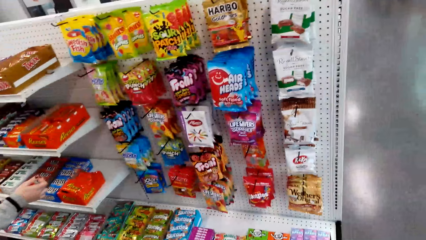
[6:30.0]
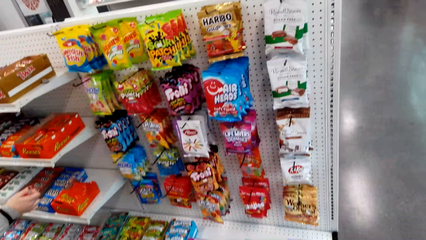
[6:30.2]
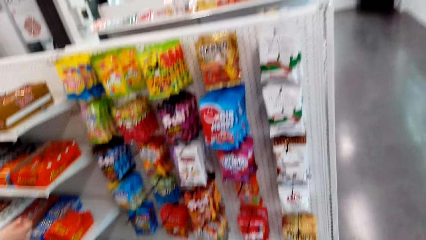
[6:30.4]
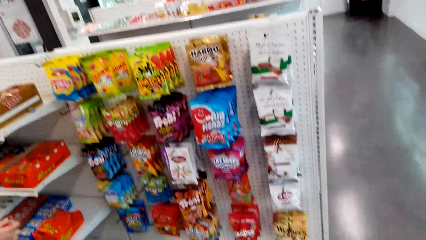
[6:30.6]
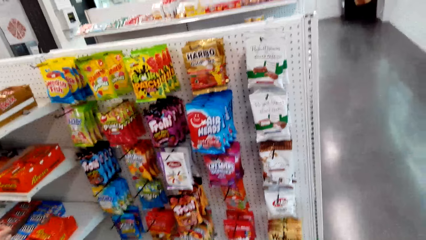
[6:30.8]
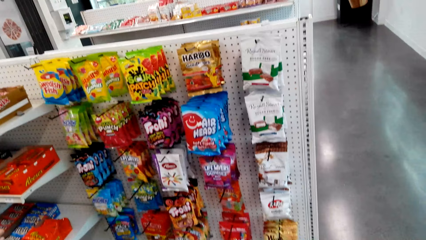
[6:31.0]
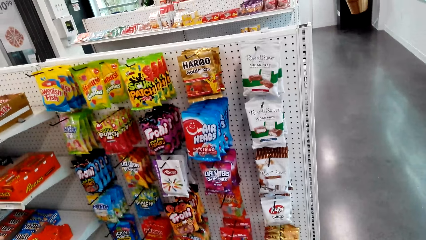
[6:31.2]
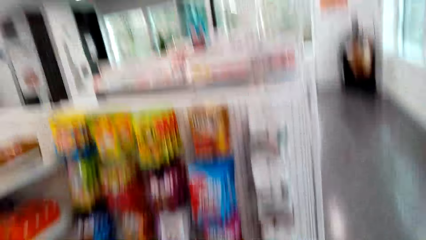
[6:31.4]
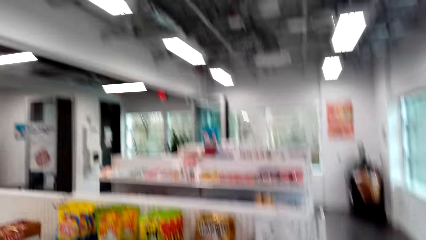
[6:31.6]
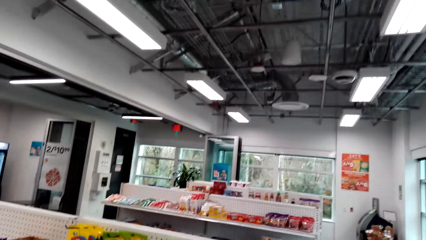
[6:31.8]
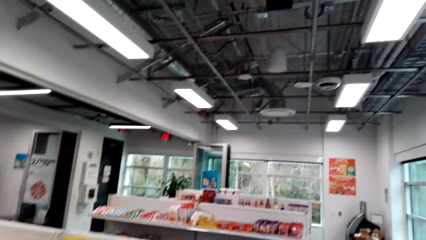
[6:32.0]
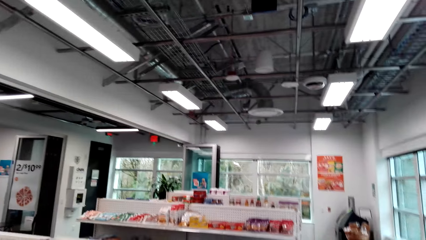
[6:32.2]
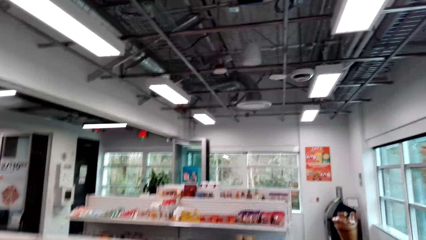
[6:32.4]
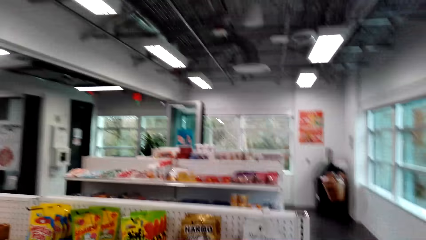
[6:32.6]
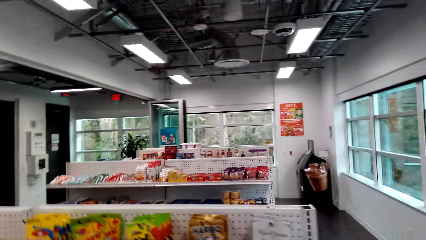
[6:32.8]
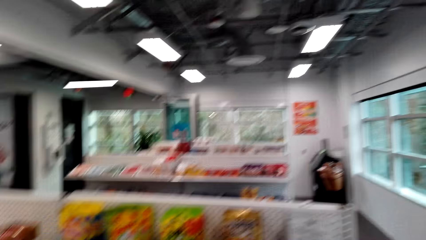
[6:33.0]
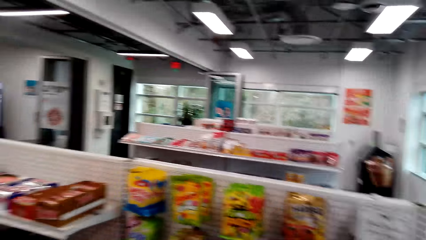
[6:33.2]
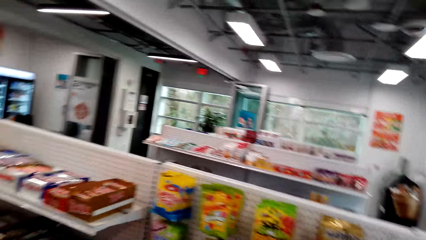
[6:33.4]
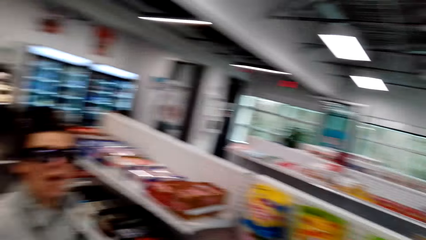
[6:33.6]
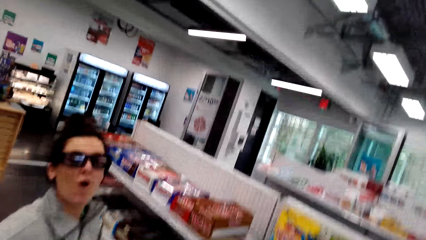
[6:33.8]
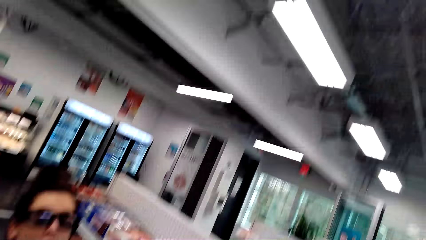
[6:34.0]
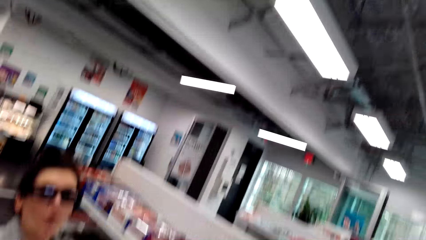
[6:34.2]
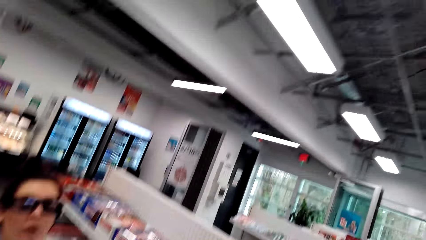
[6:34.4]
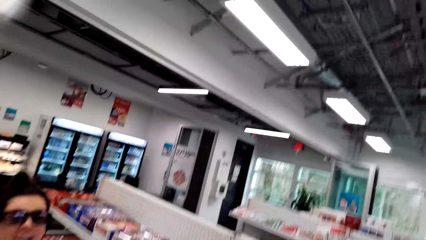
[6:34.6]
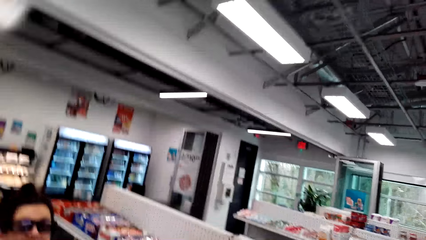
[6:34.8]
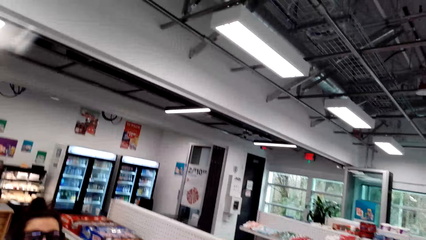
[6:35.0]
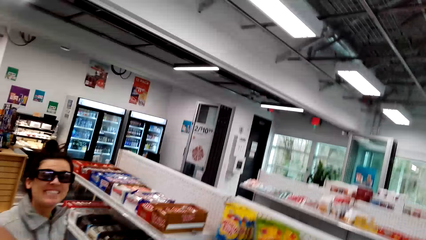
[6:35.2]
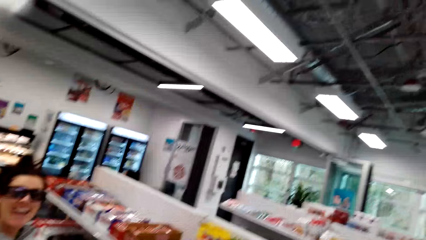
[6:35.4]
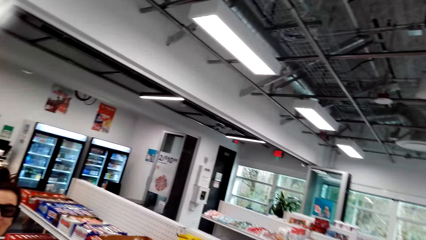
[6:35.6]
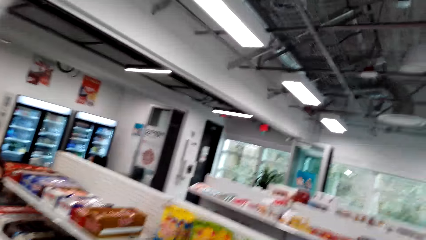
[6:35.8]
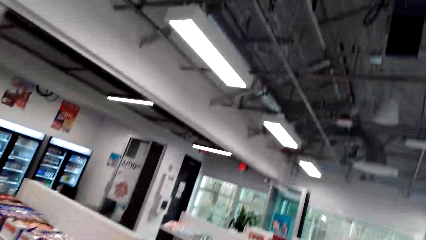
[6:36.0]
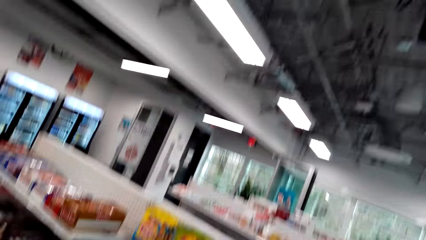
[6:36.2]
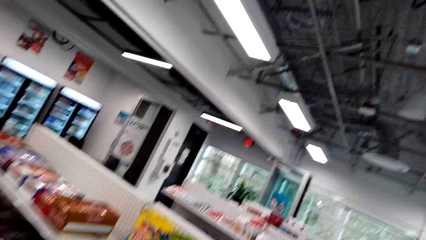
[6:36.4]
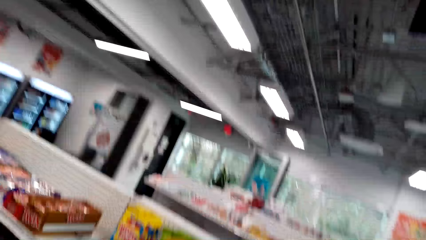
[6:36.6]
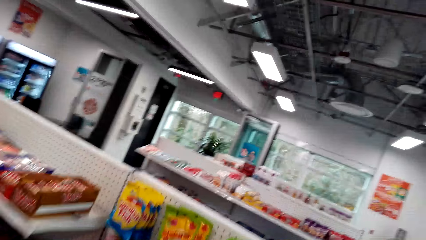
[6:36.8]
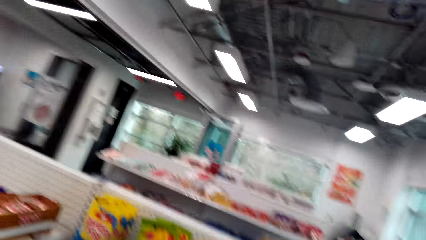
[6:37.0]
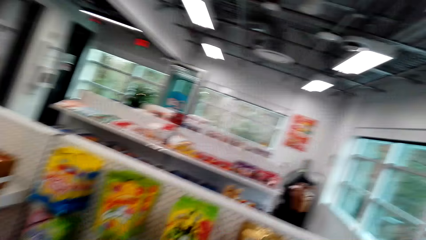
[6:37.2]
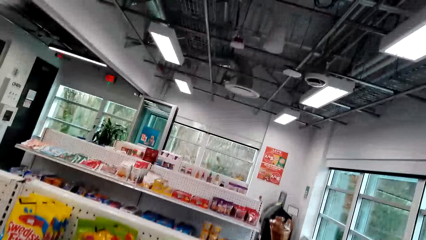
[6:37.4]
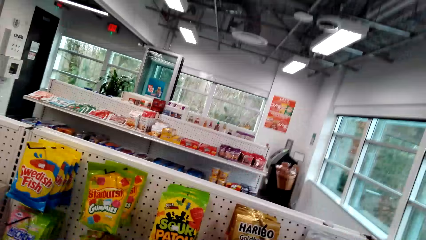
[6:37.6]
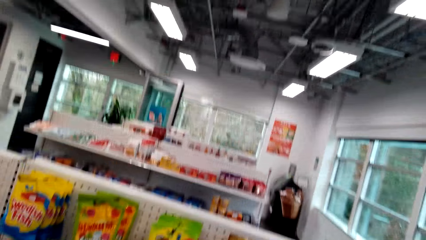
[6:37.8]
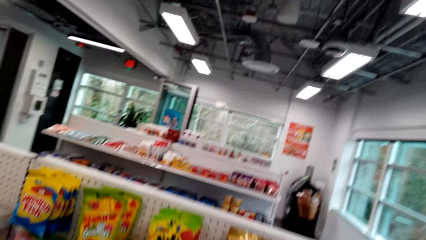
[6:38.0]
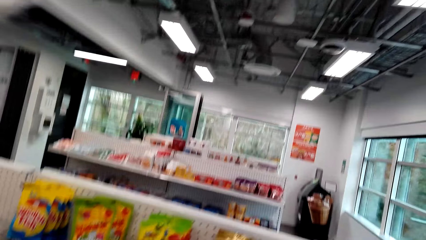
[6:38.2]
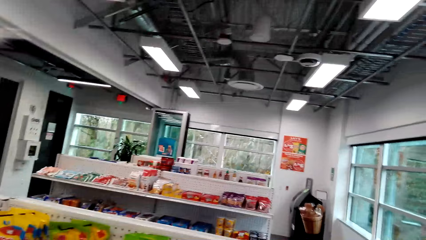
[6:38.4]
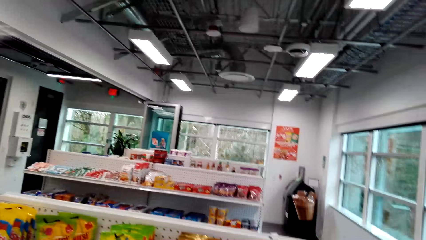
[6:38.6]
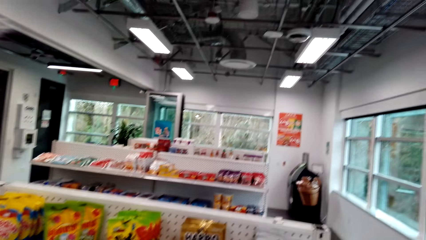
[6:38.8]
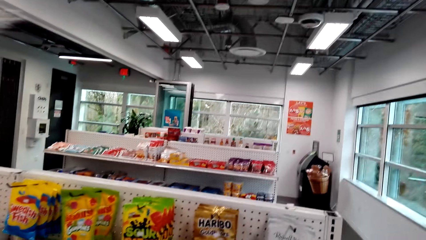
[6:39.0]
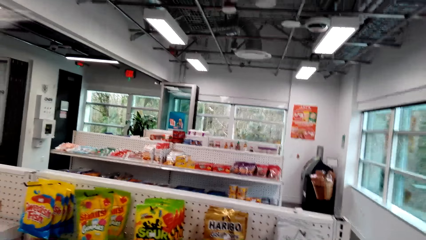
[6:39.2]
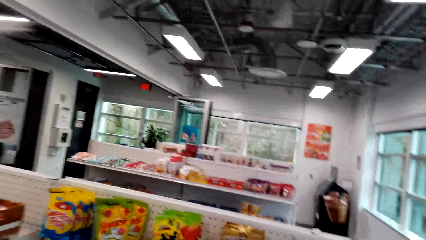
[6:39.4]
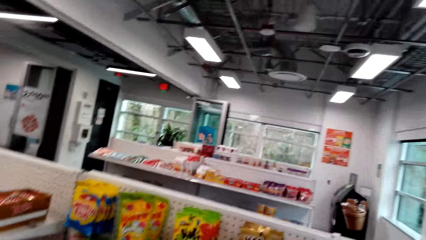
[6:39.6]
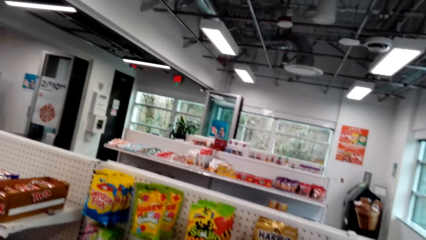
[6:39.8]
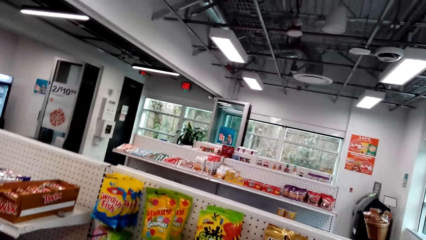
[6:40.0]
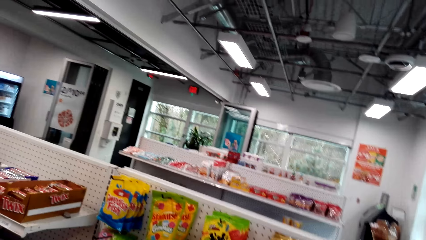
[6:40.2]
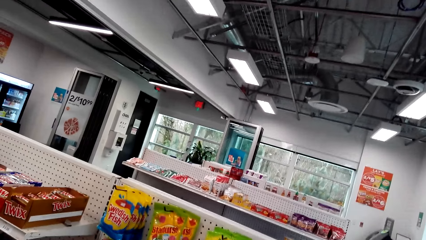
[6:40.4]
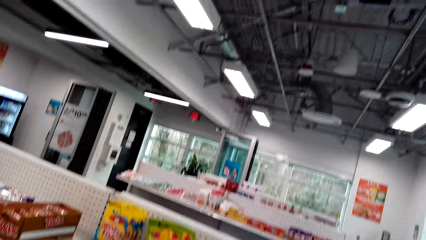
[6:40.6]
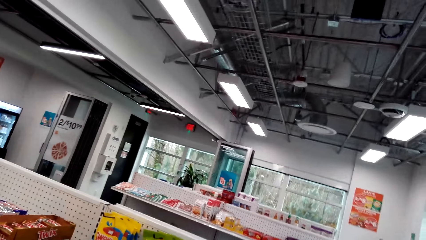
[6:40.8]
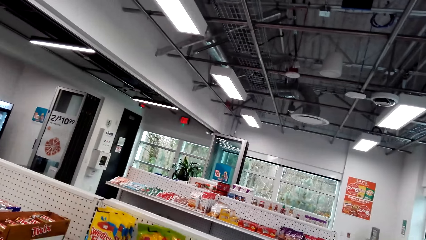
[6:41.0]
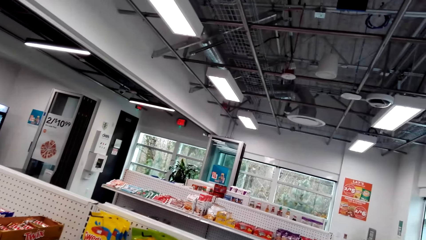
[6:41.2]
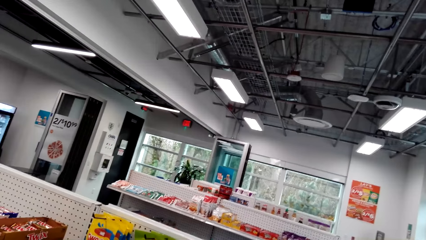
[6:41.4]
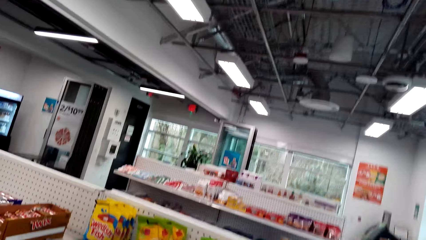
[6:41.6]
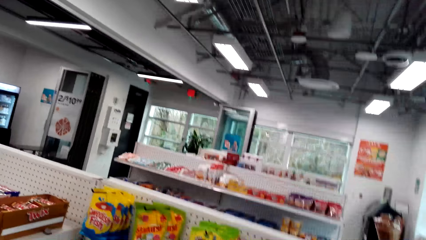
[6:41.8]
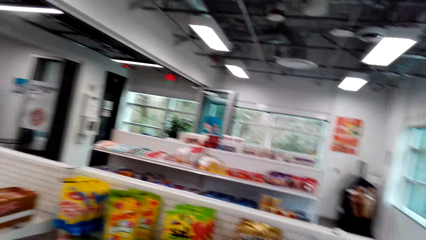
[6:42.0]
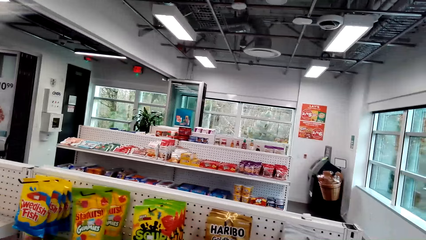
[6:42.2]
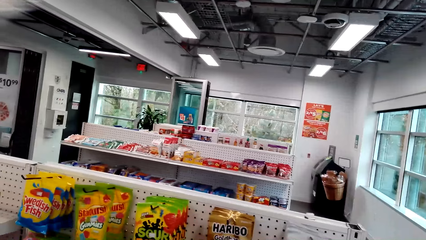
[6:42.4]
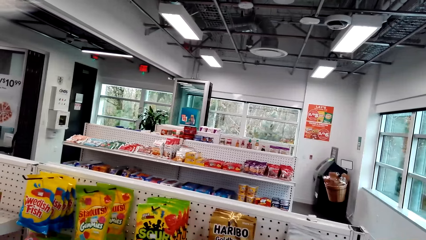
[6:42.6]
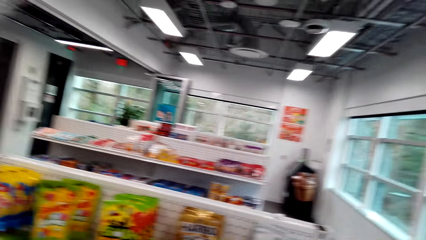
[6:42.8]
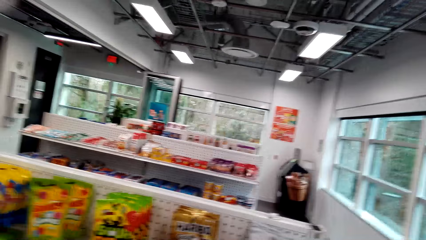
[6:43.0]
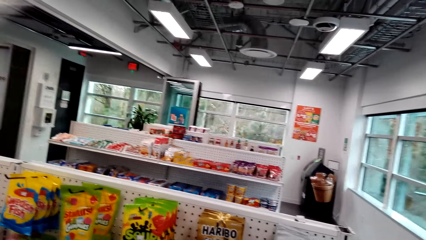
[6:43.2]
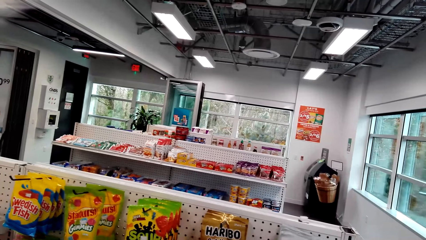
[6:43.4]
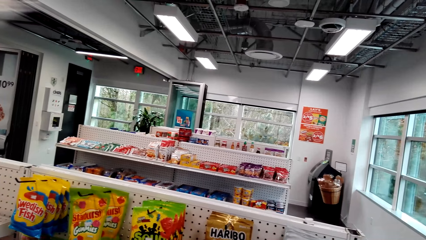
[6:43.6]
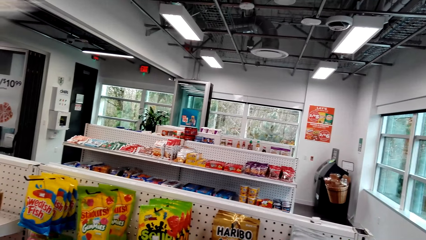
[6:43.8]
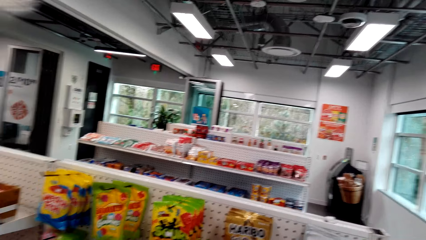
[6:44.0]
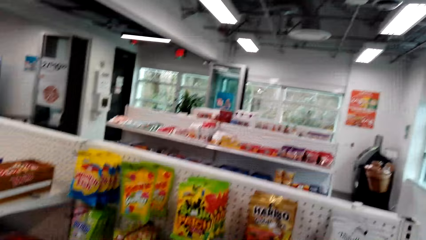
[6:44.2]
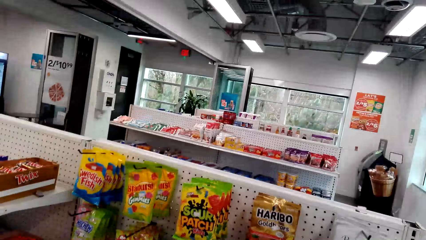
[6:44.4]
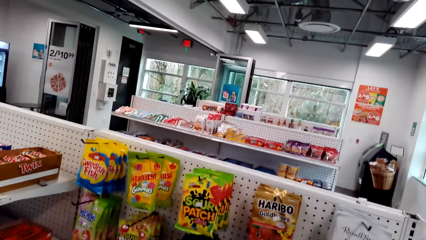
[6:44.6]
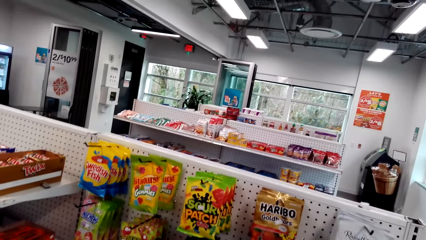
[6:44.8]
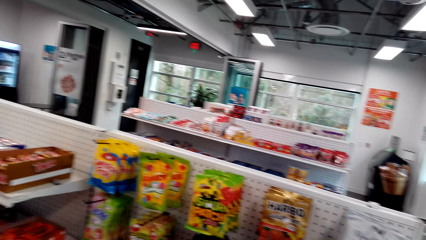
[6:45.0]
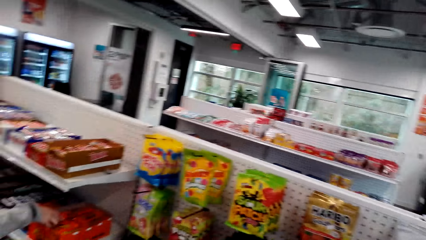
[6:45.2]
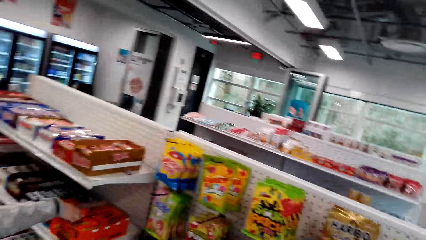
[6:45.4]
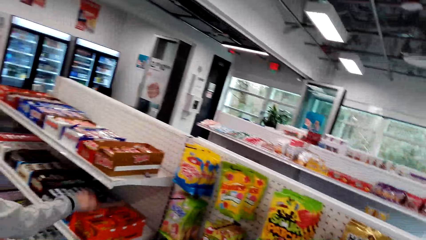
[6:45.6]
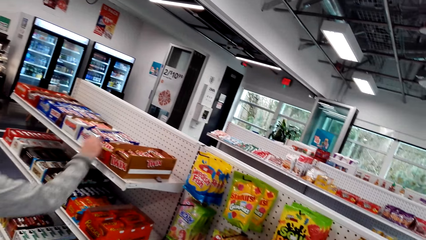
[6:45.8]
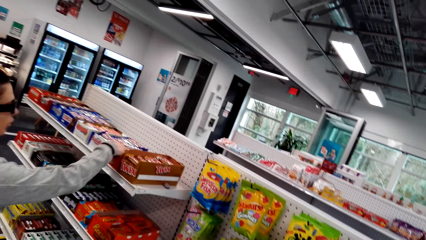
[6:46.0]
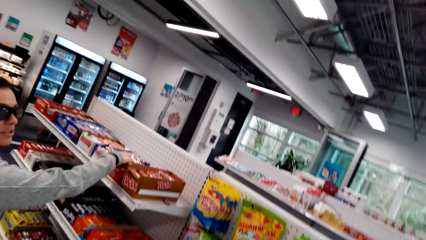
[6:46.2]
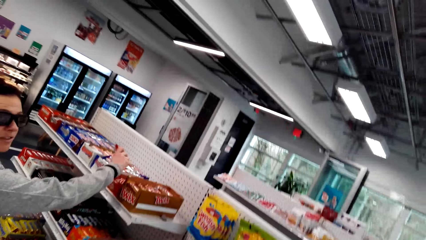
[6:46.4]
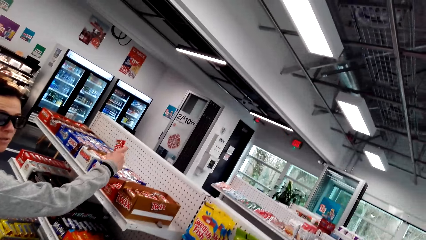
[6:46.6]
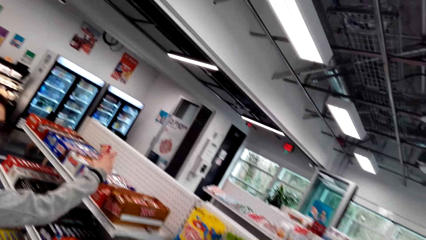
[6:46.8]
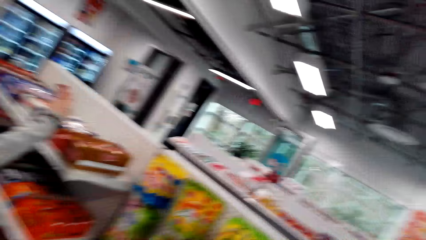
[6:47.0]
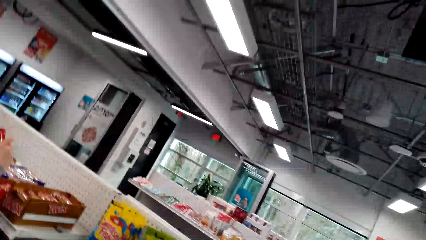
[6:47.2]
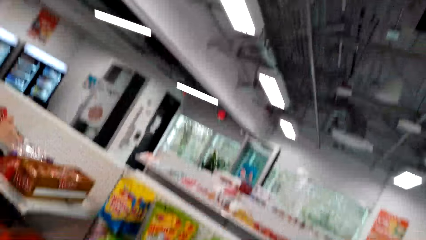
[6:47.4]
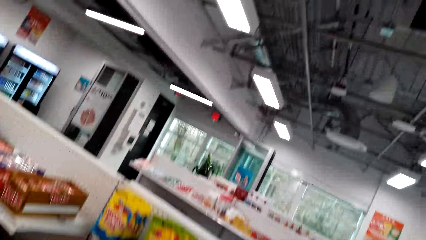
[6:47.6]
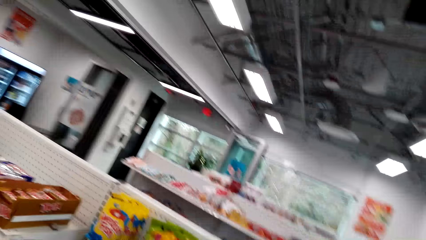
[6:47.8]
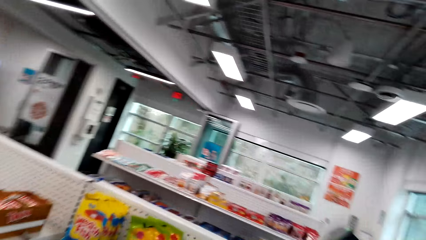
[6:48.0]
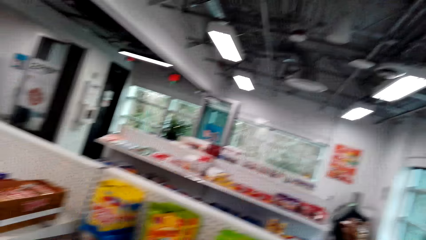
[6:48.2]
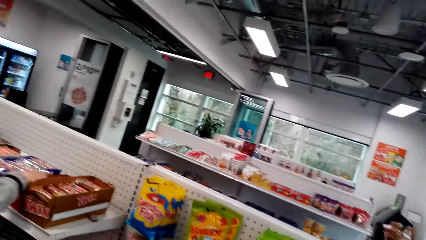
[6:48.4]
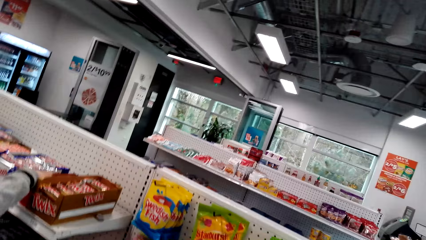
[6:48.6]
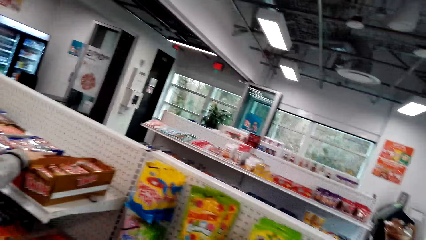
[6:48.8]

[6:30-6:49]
The camera wearer looks around the shelves. They converse with a woman. They look around the shelves. The woman picks a bar of waffles from the shelf.
